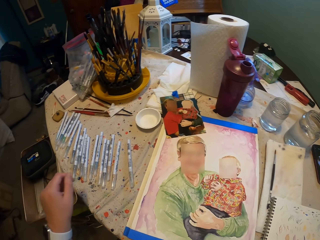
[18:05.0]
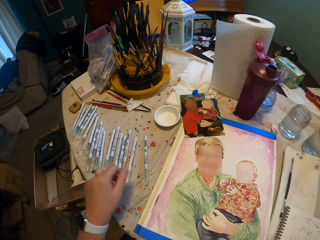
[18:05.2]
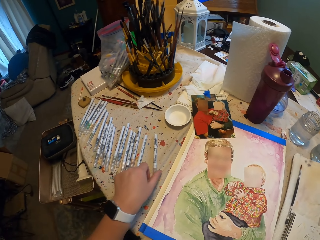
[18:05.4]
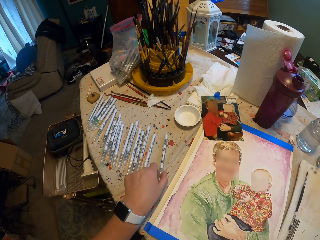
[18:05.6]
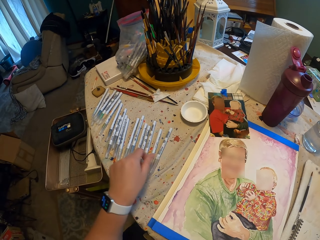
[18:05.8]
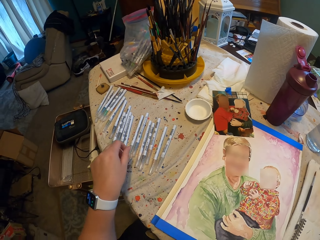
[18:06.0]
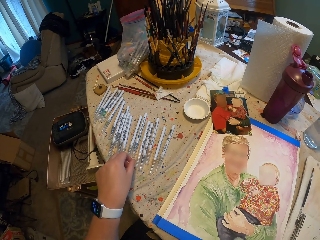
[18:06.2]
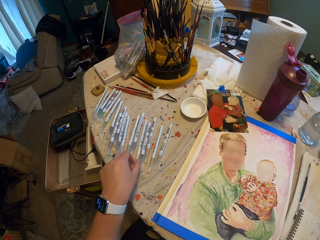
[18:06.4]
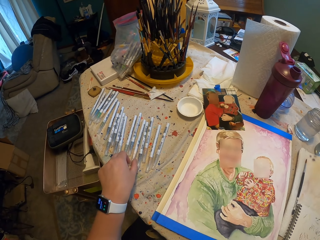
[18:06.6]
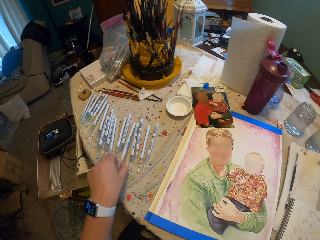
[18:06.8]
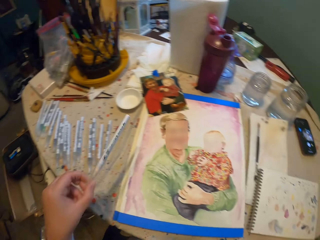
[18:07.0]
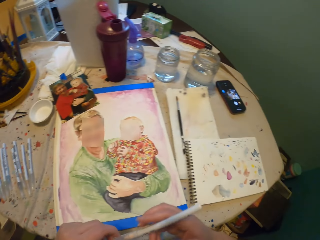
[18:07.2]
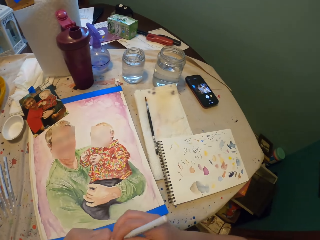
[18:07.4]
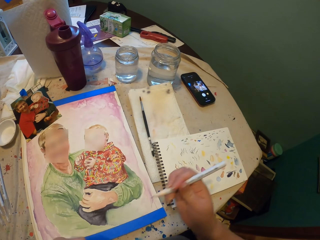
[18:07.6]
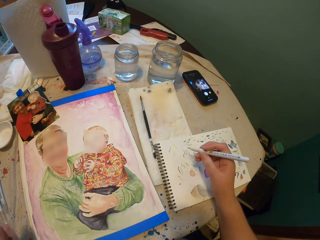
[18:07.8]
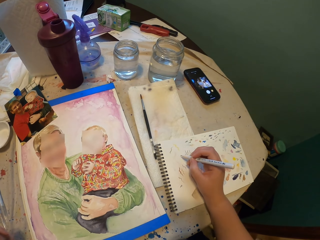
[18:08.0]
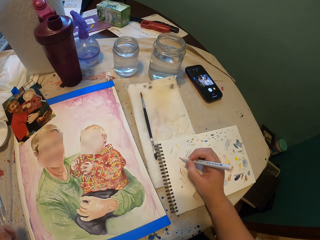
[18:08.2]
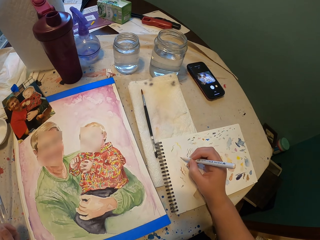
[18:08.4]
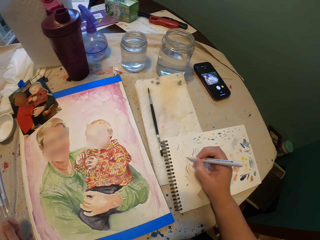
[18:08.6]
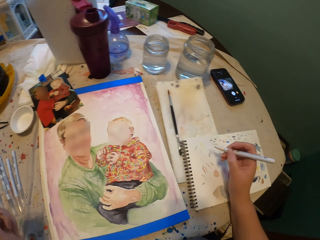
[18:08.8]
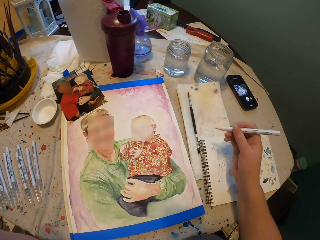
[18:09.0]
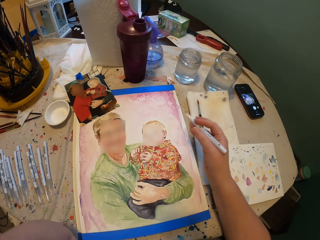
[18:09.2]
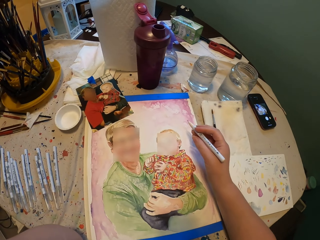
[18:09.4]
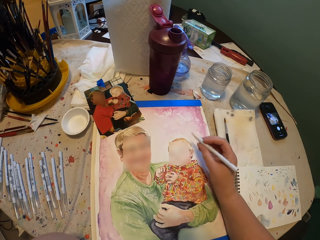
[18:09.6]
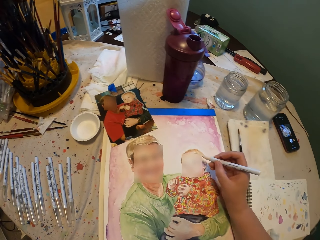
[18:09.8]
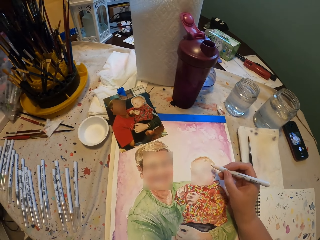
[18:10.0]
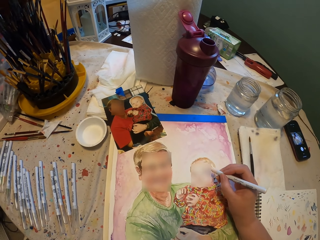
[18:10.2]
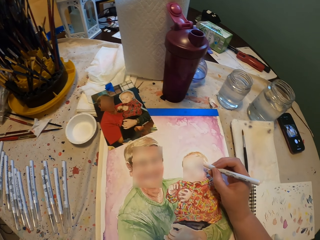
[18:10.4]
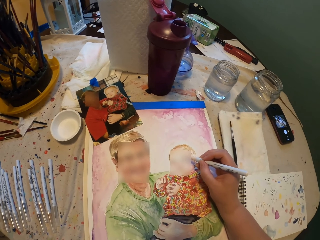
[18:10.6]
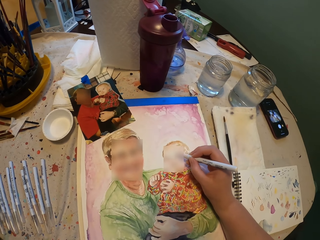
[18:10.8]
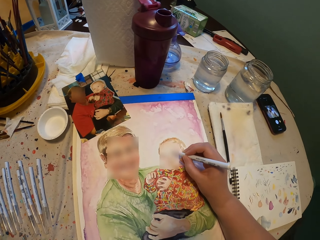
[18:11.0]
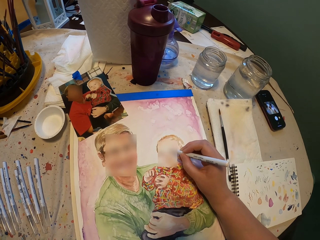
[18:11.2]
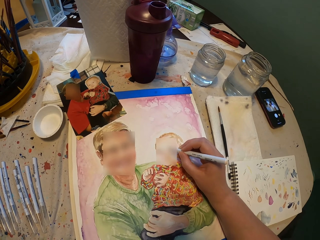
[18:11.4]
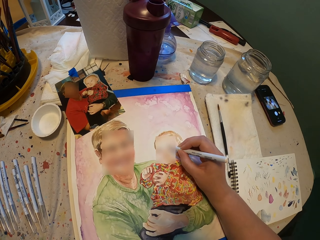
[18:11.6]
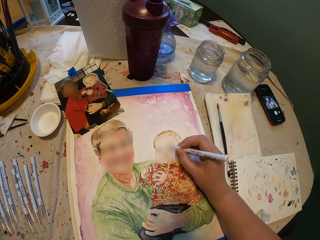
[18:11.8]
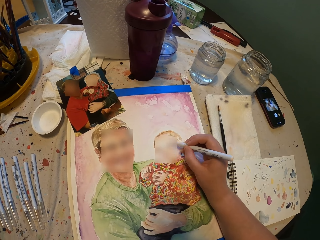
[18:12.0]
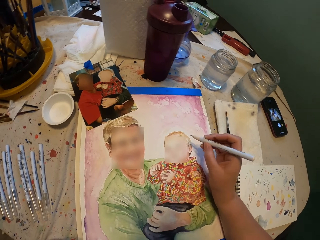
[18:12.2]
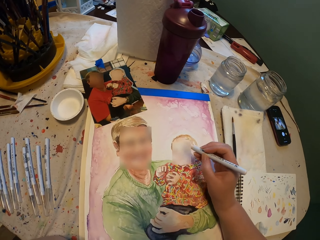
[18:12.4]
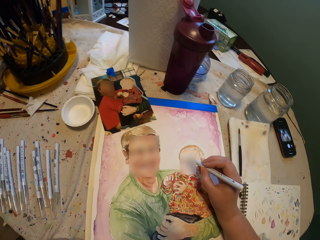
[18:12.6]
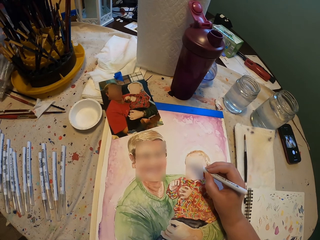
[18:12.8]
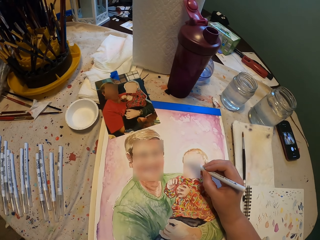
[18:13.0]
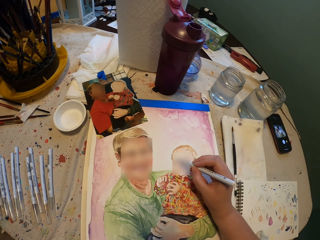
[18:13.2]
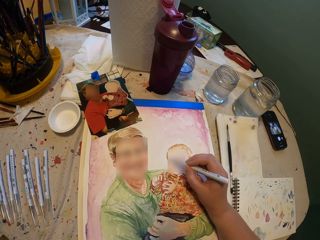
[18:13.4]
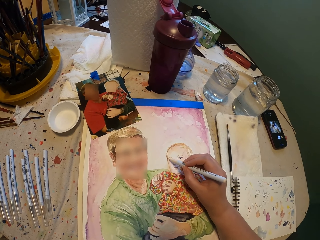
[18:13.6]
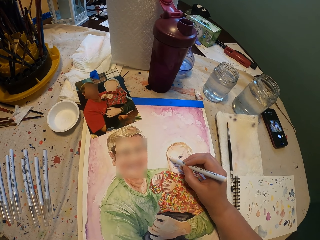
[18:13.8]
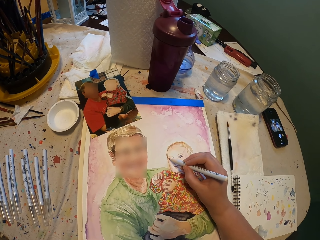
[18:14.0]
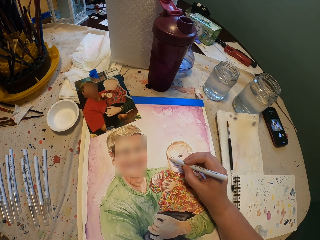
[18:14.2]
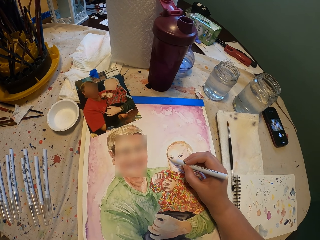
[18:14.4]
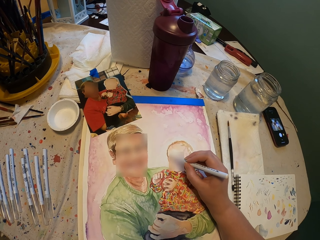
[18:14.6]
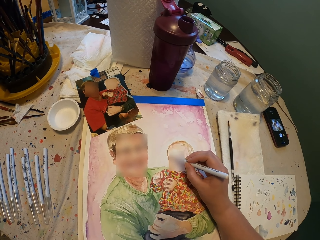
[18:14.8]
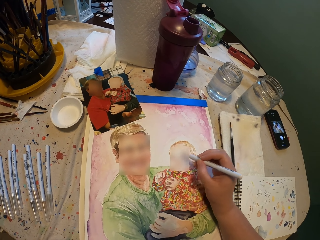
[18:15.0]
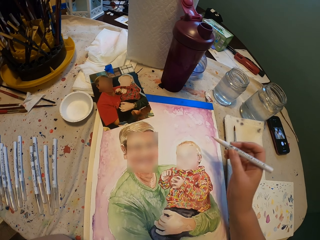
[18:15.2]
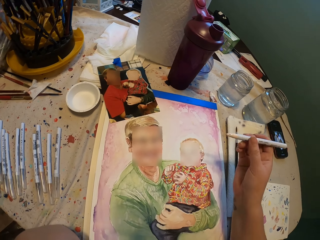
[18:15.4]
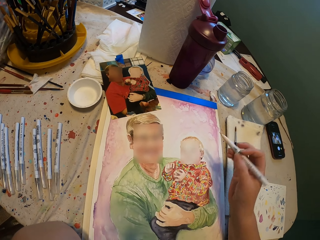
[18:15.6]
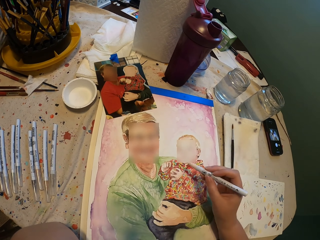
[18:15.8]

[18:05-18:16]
The camera wearer picks up a pencil cap. They touch the pen on the table. They pick up the pen from the table. They remove the pen cap from the pen. They write on the book. They draw on the portrait.

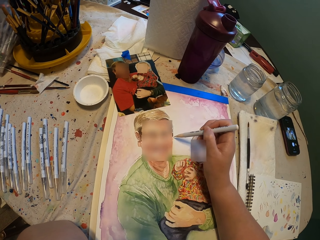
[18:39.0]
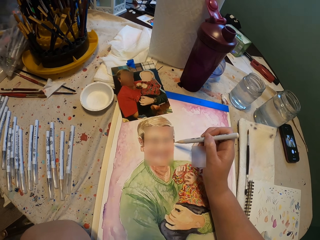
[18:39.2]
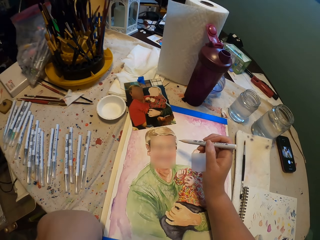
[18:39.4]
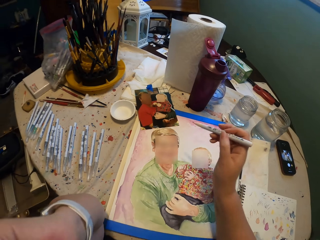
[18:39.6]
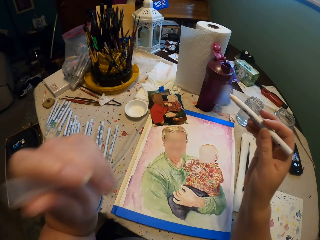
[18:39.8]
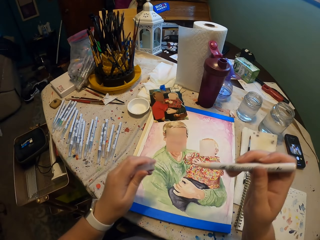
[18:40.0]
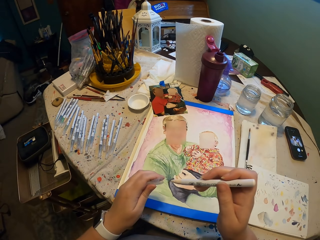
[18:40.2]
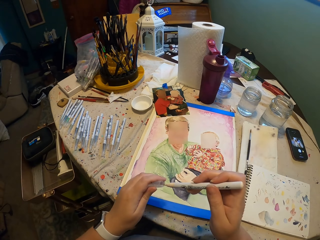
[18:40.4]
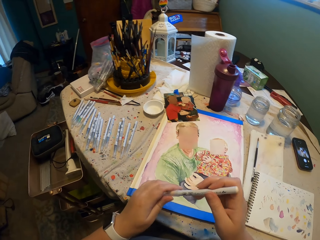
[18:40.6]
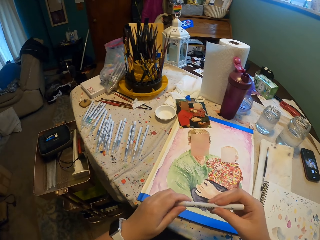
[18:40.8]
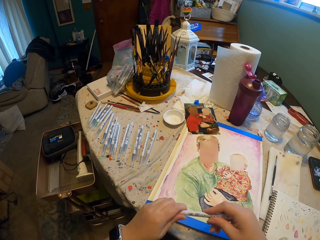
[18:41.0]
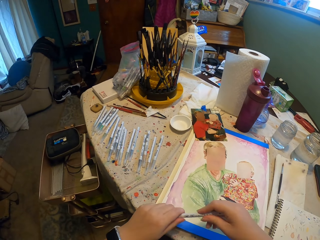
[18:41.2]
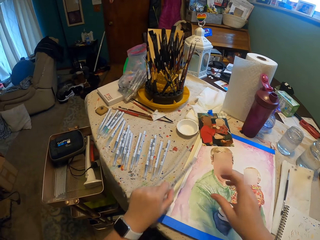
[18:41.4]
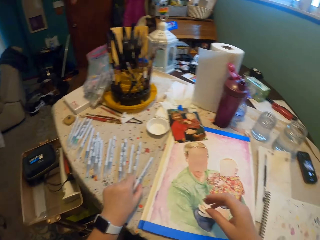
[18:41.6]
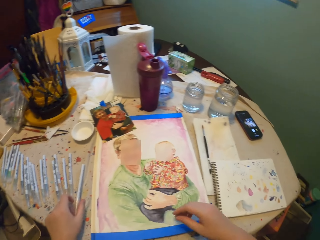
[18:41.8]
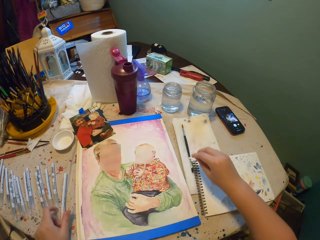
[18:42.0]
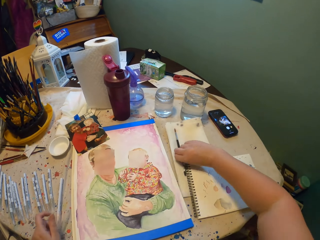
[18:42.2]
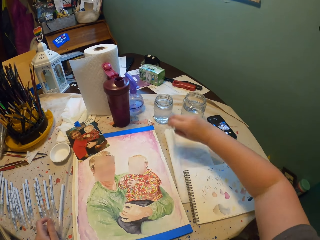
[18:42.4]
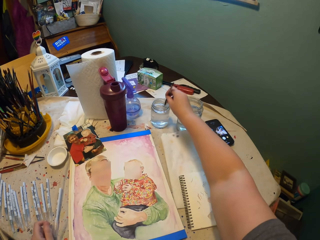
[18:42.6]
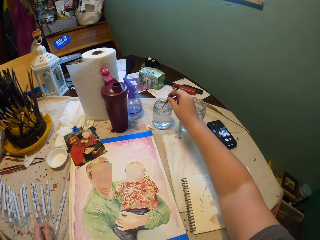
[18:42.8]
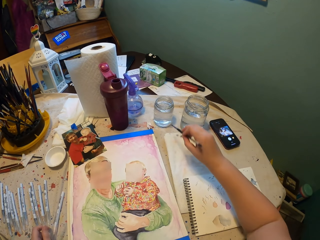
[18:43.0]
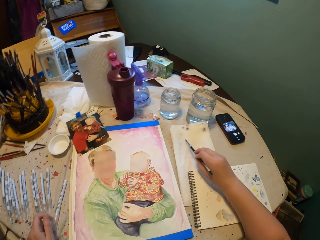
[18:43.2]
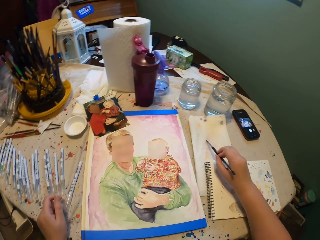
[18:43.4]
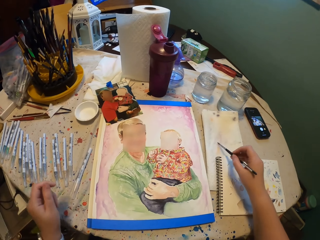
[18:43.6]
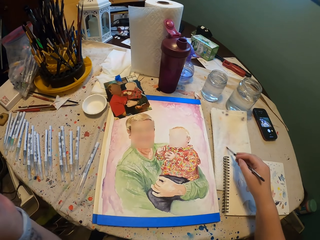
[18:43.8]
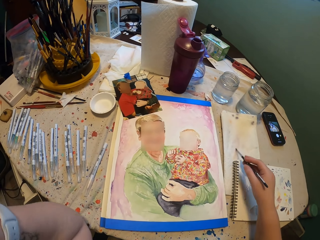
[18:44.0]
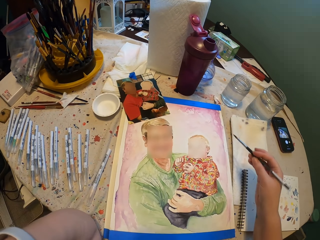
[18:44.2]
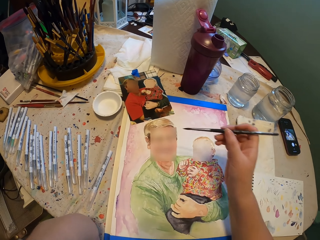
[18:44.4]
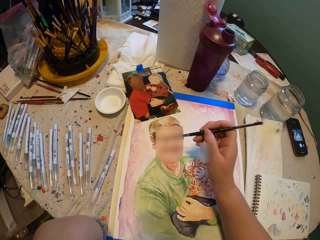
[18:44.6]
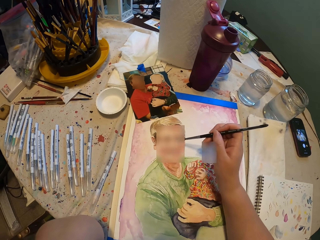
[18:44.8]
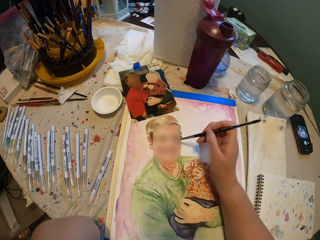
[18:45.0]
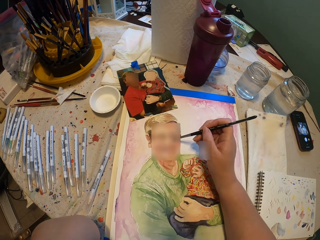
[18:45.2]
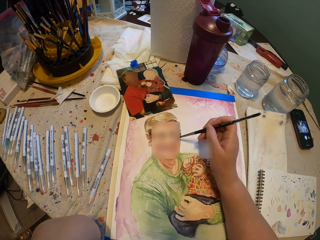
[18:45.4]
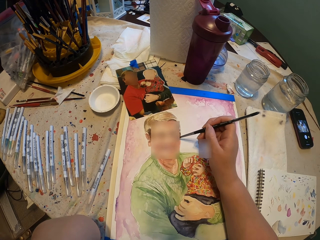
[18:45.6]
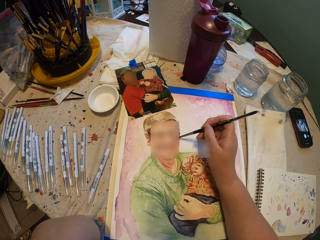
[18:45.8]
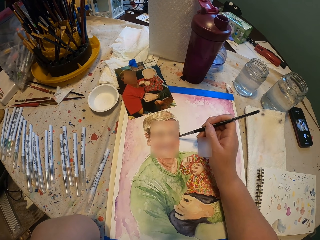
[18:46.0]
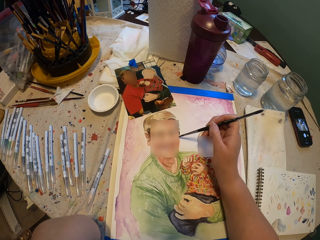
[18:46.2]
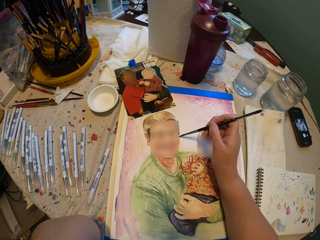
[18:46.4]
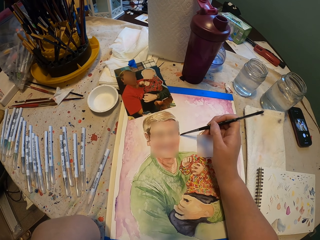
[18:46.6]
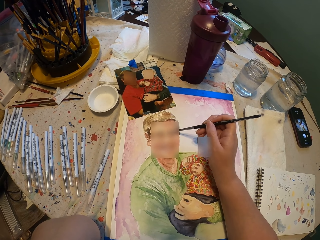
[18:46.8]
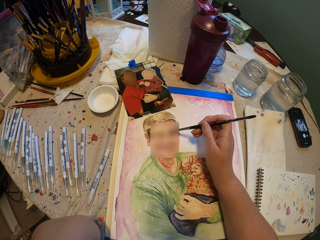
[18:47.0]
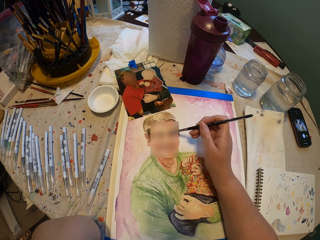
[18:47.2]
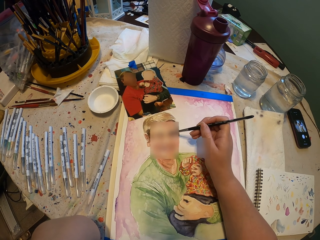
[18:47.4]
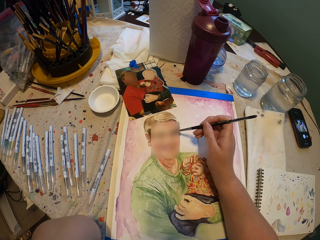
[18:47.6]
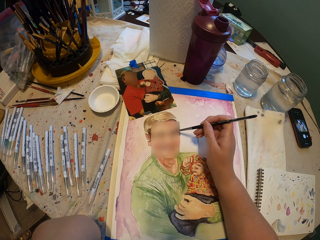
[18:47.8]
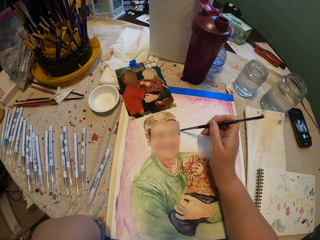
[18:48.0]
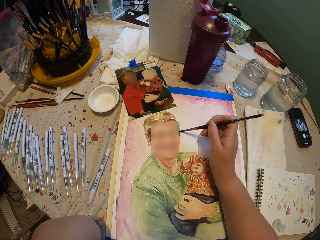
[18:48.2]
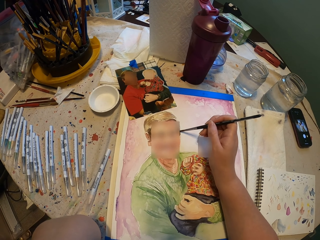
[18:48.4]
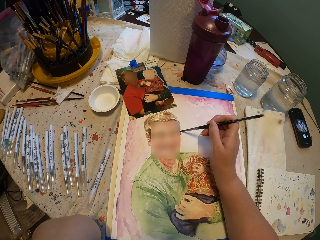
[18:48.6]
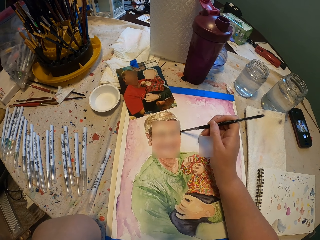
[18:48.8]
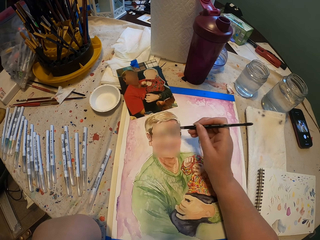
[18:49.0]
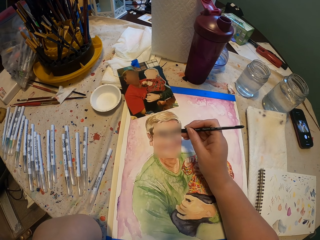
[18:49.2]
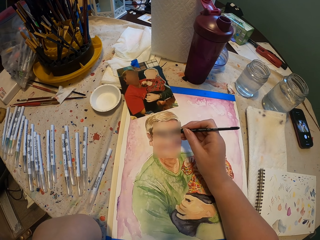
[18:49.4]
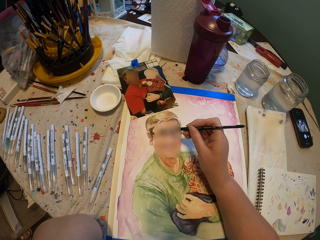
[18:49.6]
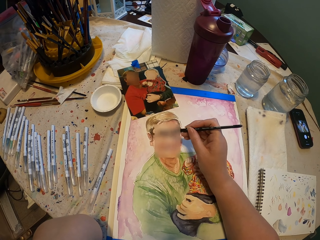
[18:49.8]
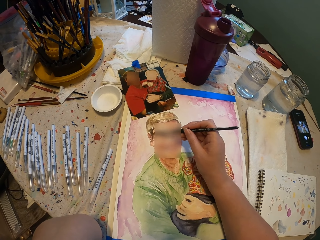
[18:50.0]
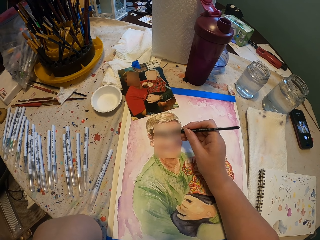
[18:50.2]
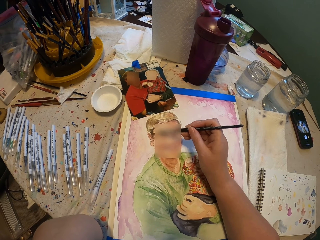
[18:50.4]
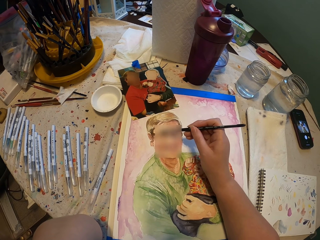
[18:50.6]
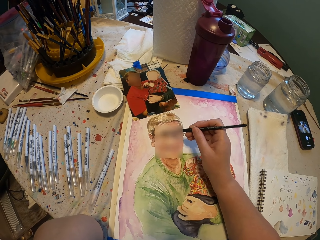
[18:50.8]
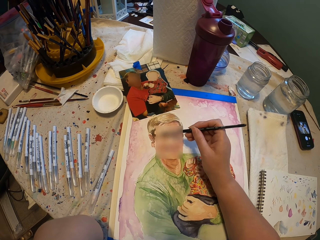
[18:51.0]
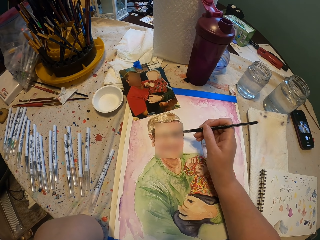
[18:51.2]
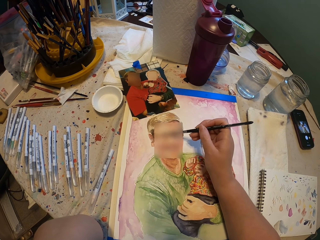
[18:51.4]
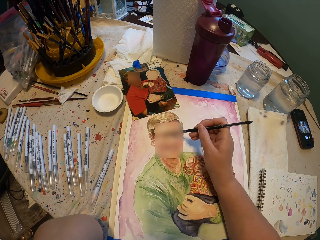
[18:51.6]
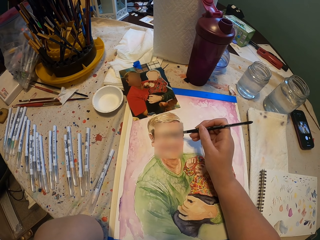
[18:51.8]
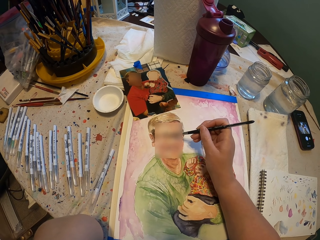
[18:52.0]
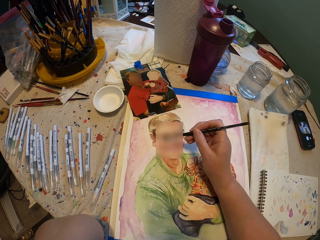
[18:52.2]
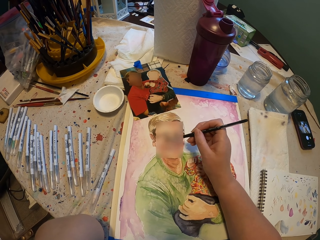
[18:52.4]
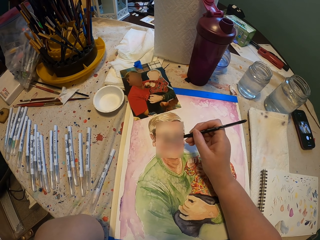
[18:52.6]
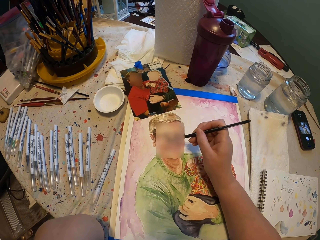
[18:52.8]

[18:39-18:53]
The camera wearer covers the pen with a pen cap. They place the pen on the table, pick the paint brush from the table and dip the paint brush in a water can. They dry the paint brush with a cloth on the table. They draw on the paper. They paint on the book.
